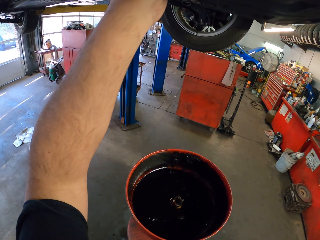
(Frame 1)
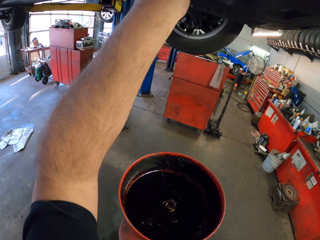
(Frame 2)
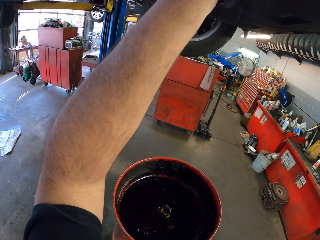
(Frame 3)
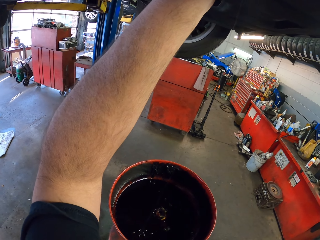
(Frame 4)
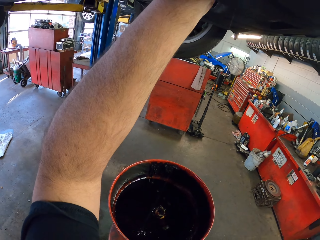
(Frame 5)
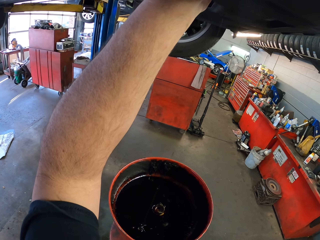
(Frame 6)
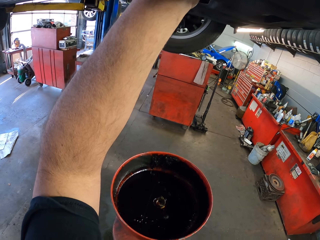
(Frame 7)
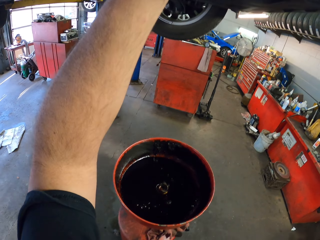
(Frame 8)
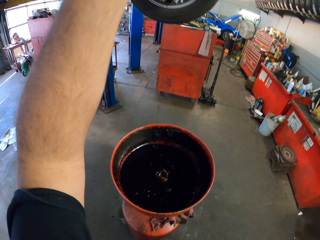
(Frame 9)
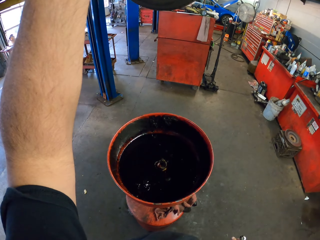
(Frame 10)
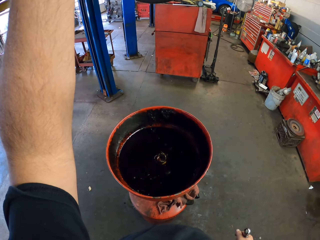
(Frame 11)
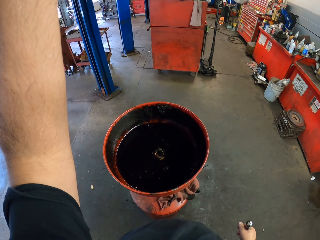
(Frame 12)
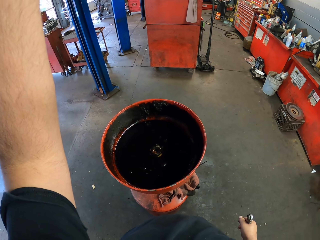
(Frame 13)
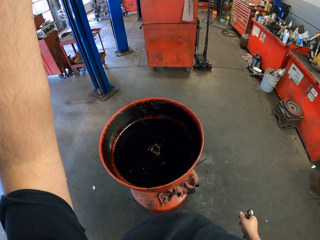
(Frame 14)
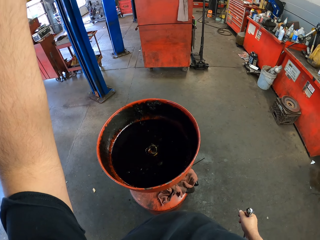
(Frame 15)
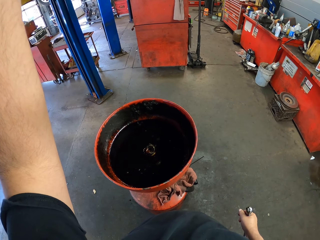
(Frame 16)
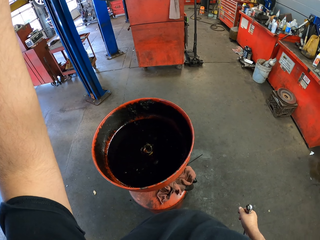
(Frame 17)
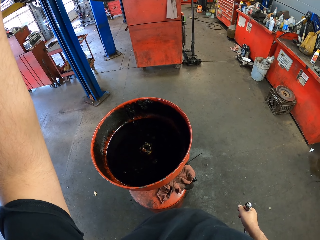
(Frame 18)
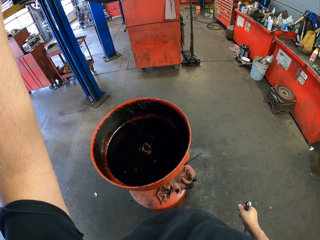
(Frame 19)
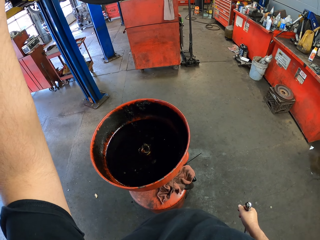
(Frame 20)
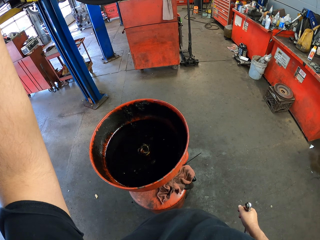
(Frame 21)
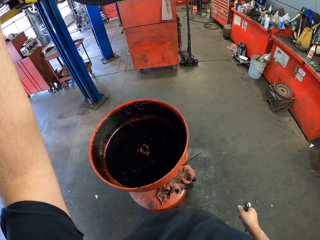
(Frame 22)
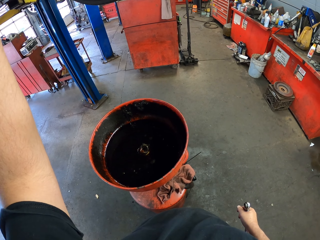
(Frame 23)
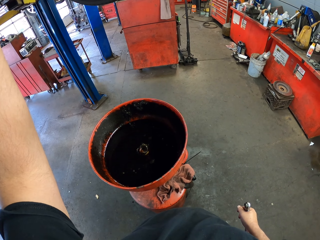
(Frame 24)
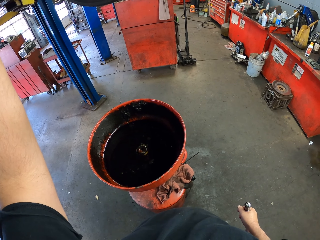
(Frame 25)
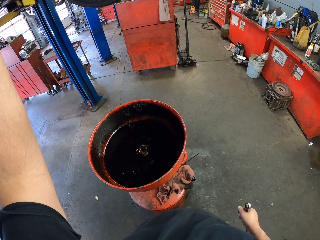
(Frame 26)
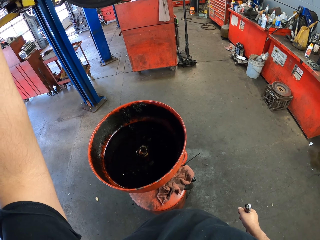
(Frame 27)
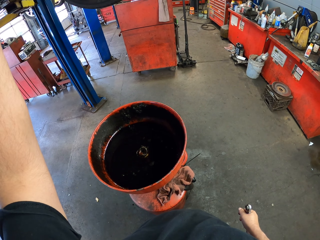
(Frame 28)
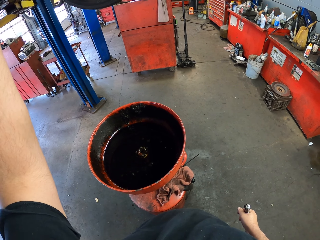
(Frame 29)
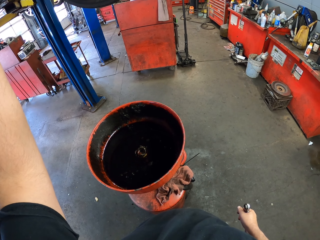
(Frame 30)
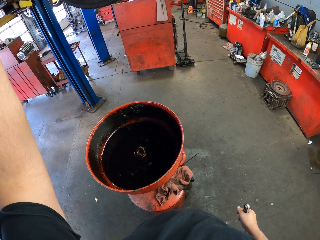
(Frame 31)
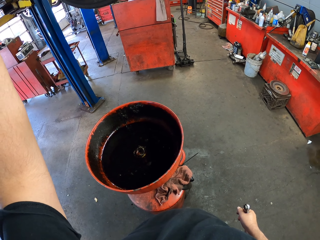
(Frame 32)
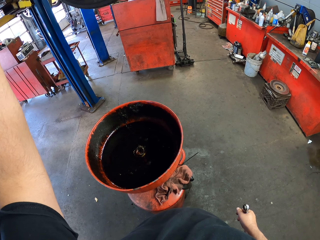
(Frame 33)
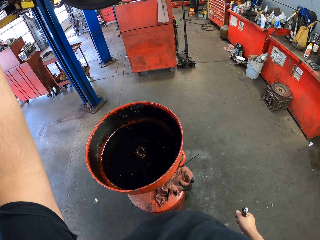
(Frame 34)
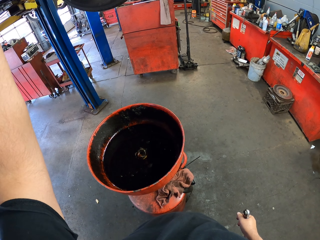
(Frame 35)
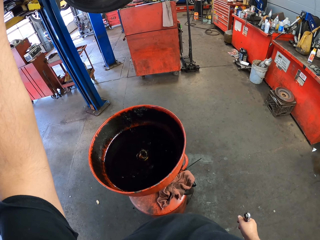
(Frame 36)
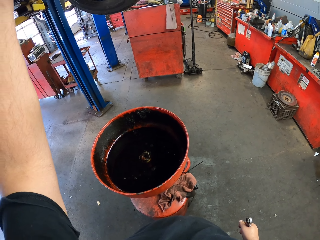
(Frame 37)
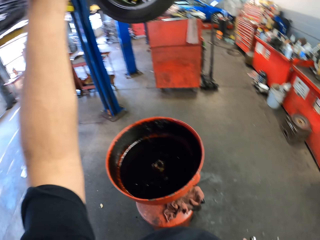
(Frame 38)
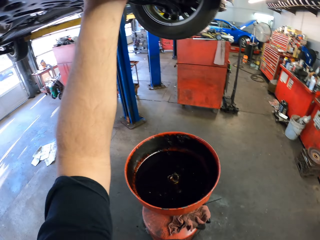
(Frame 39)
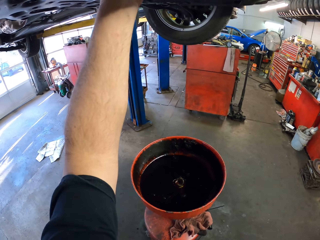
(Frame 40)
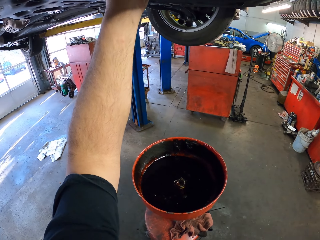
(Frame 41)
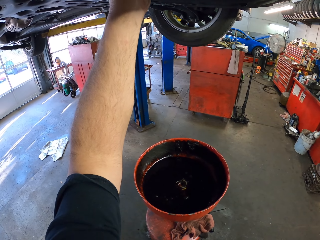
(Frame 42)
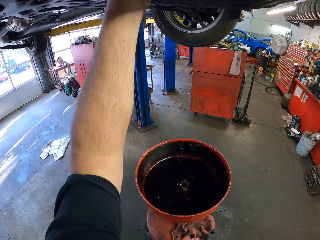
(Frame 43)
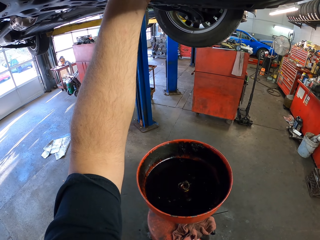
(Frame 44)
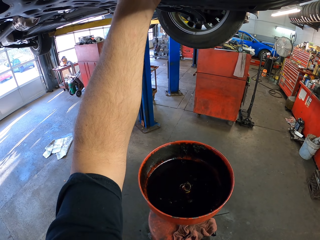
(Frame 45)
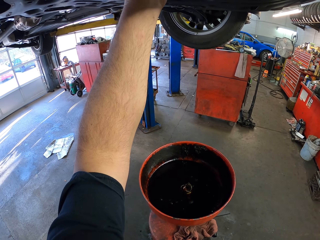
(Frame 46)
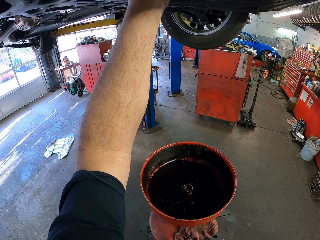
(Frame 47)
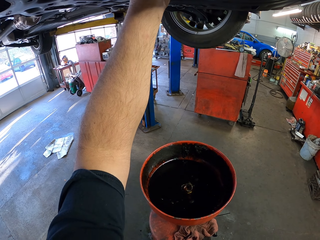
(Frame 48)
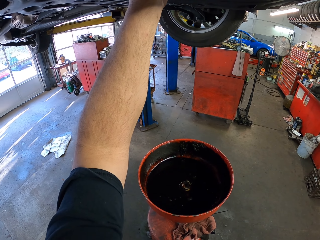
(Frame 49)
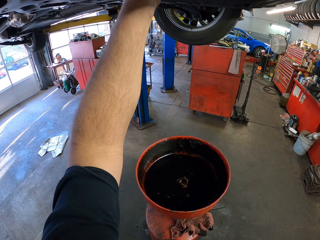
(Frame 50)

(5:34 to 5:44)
The camera wearer applies something to the car. He puts an object under the vehicle. He moves his head. He does something to the car.

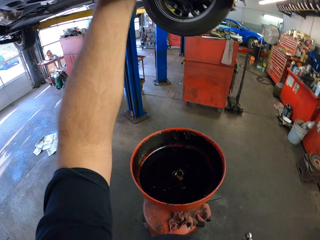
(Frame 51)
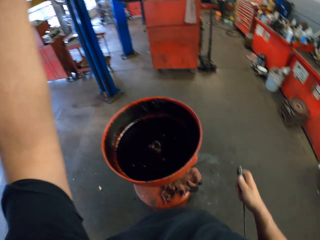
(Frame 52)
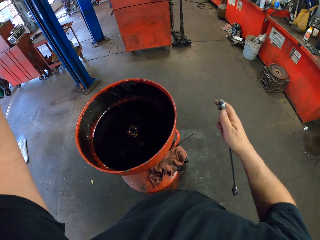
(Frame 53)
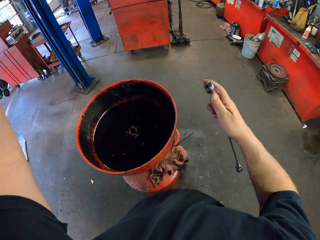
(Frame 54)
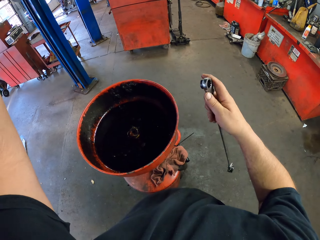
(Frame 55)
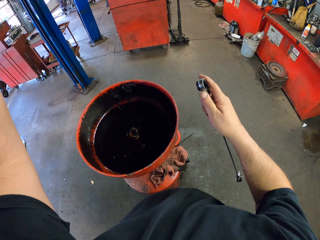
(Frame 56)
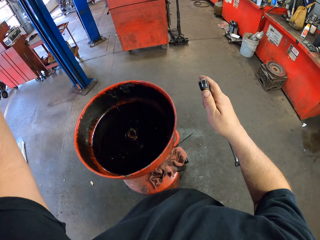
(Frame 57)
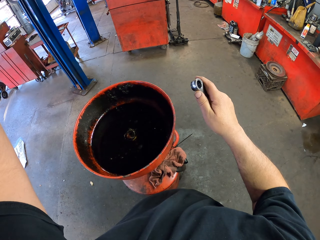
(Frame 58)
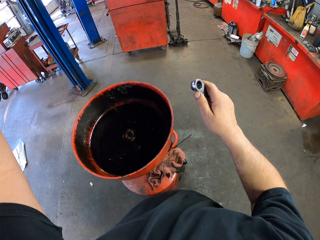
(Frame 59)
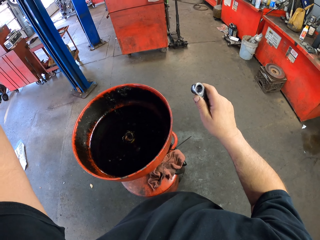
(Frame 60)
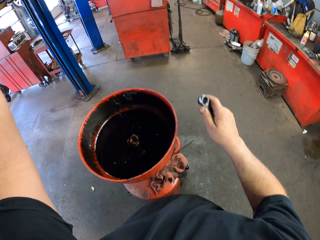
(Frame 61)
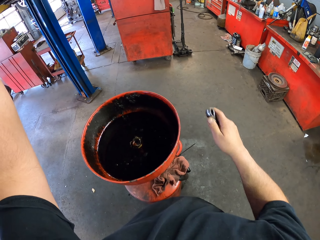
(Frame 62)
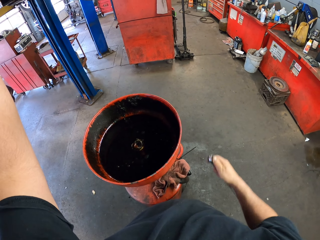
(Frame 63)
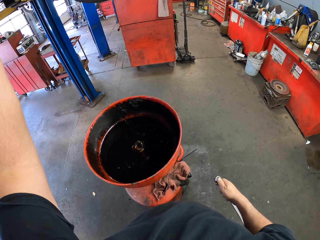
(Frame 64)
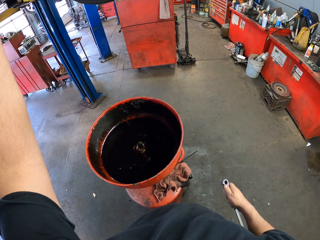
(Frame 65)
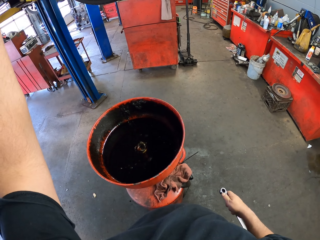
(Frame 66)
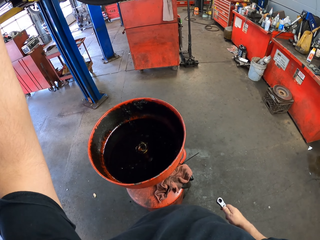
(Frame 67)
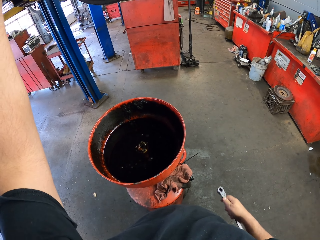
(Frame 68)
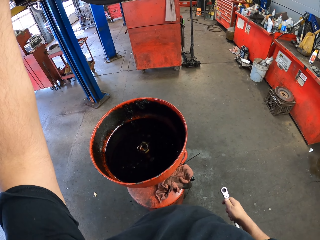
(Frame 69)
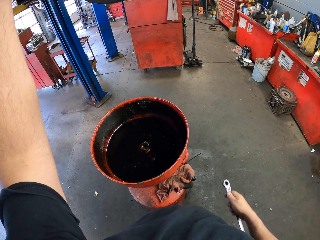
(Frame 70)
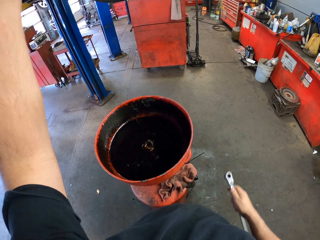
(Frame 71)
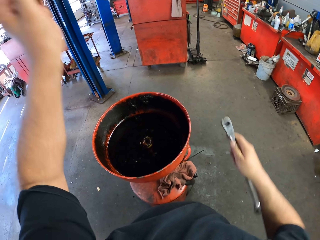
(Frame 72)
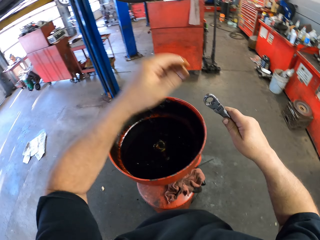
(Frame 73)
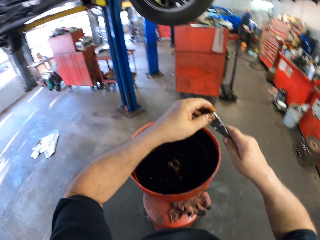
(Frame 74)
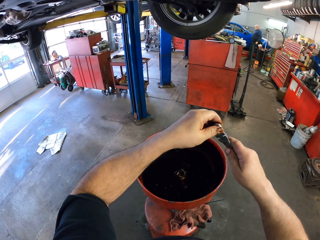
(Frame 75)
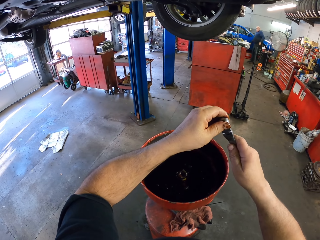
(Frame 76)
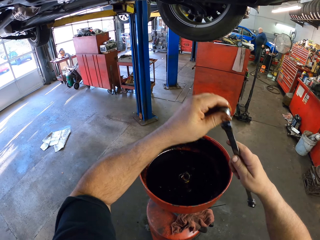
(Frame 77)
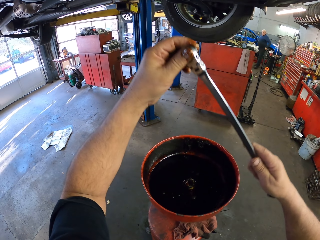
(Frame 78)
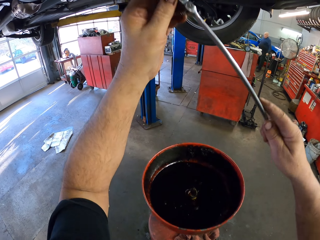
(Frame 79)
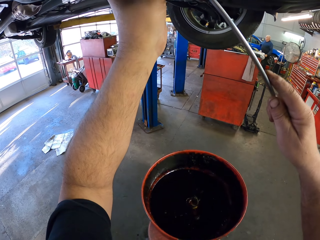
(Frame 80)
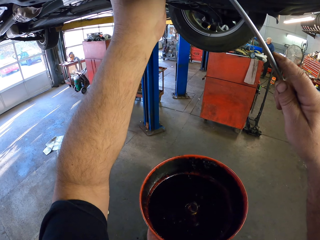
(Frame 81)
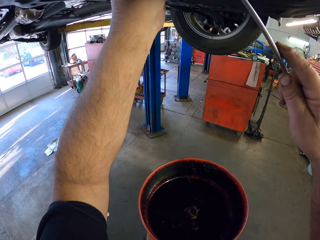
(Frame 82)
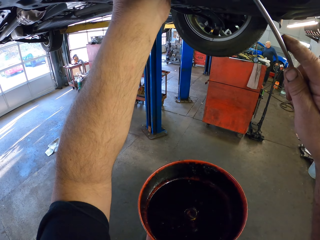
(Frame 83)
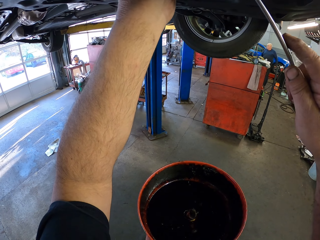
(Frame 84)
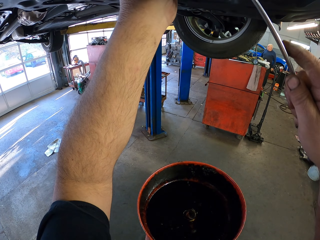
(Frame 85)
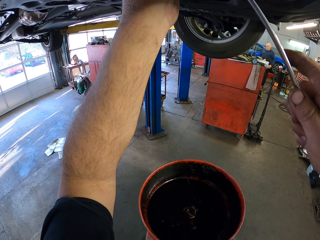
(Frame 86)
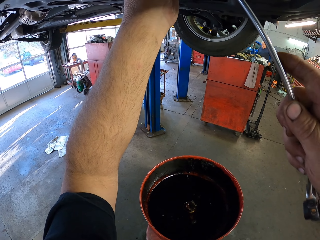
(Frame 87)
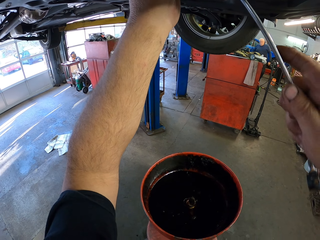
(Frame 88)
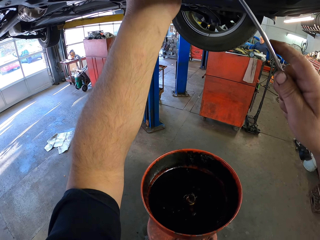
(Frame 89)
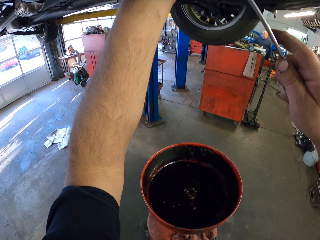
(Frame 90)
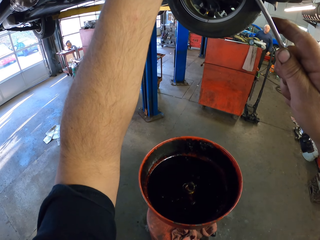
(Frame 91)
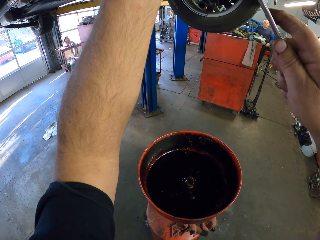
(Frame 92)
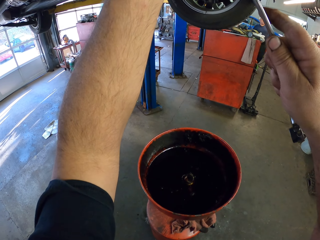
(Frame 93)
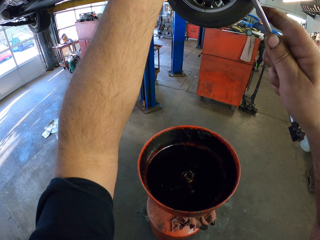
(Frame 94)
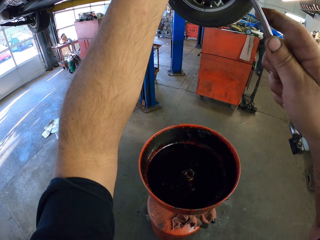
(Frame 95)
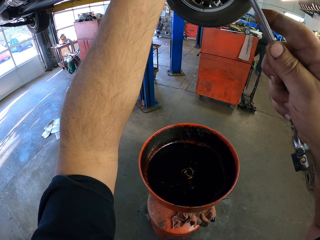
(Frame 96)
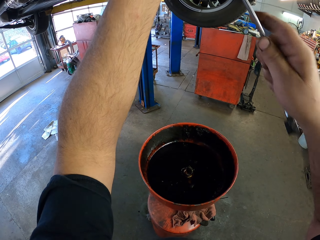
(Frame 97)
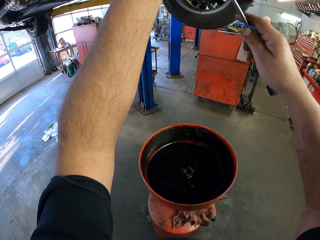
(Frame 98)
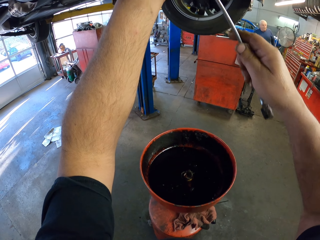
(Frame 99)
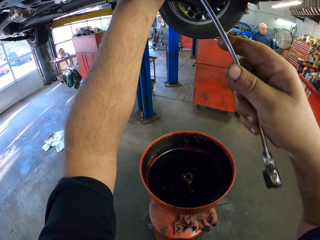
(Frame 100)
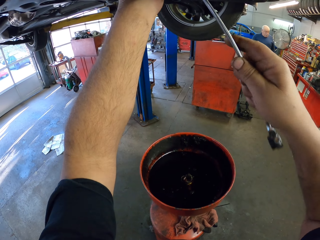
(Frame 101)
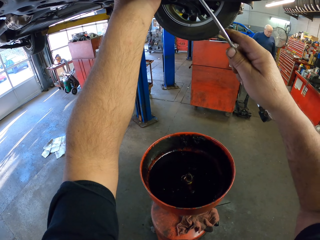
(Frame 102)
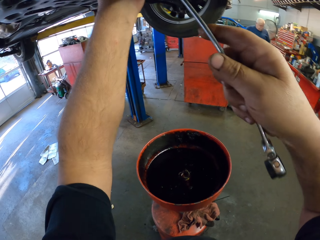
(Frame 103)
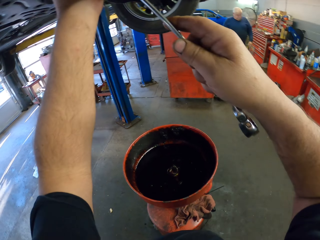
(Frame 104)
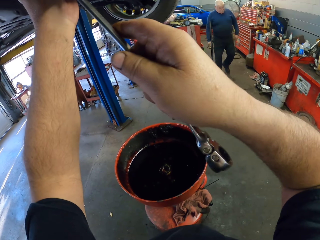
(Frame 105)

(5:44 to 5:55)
The camera wearer holds a wrench. They tighten something using the double ended spanner.
